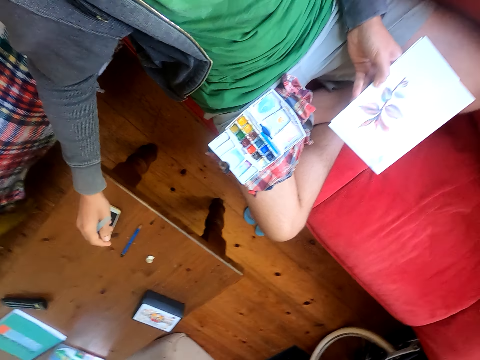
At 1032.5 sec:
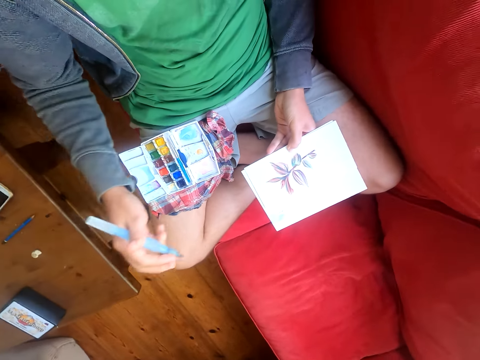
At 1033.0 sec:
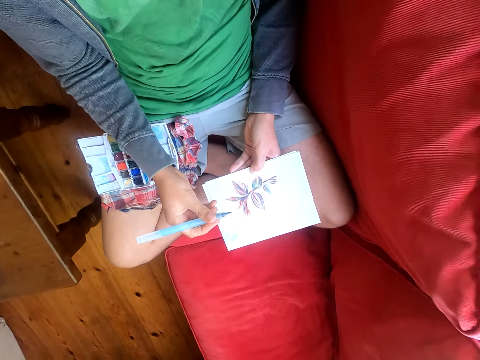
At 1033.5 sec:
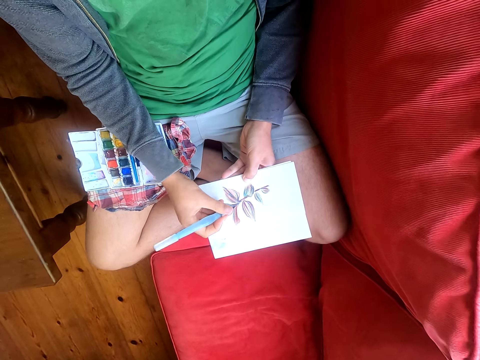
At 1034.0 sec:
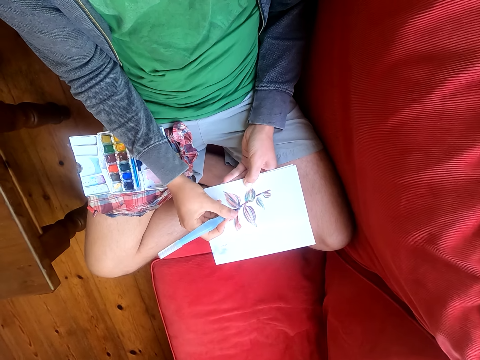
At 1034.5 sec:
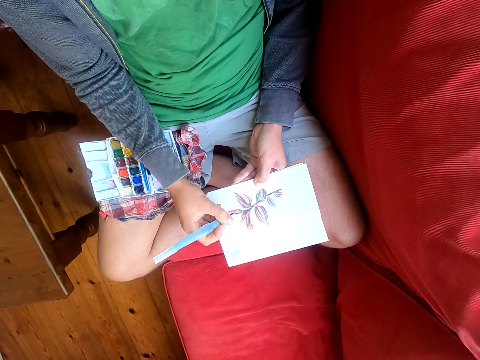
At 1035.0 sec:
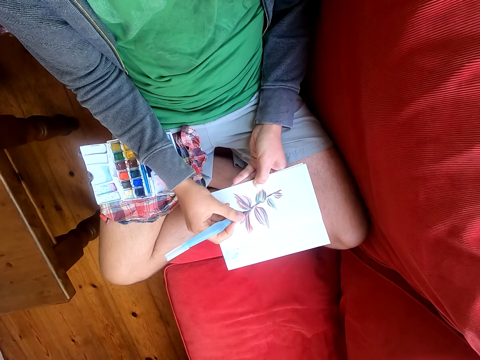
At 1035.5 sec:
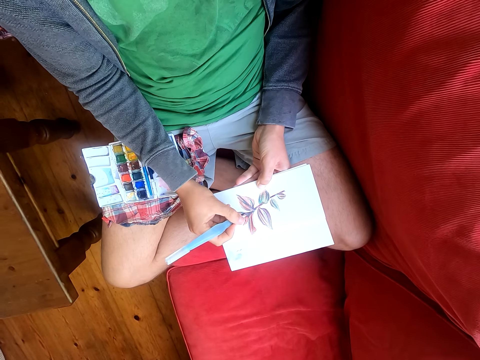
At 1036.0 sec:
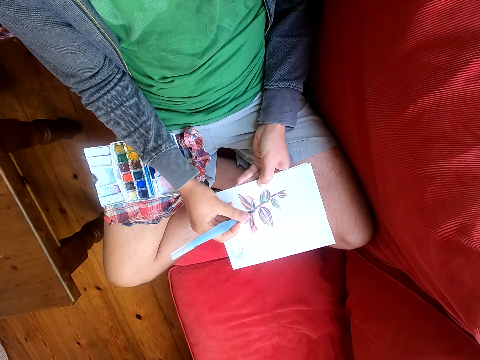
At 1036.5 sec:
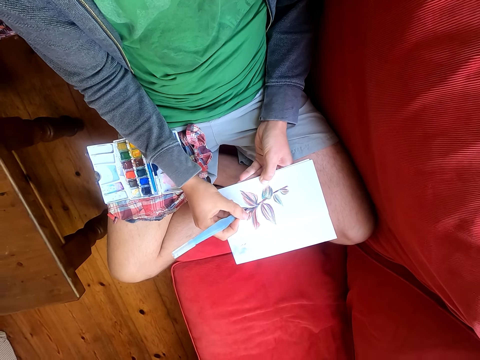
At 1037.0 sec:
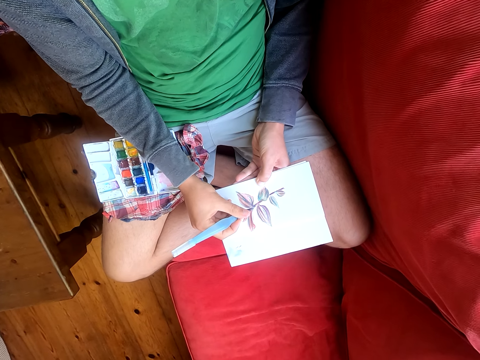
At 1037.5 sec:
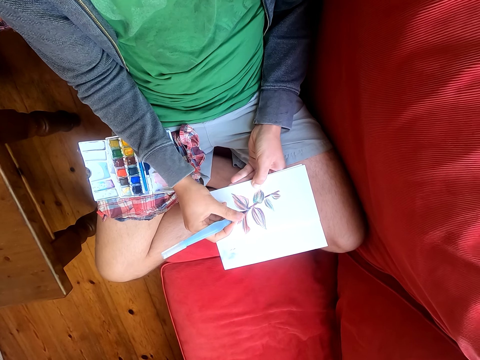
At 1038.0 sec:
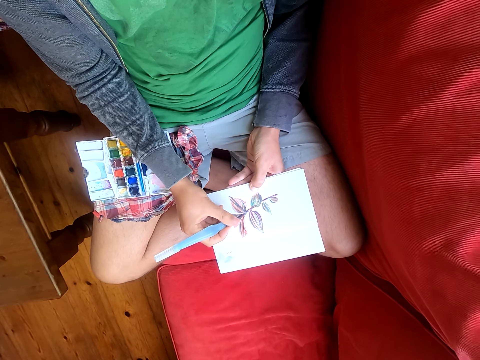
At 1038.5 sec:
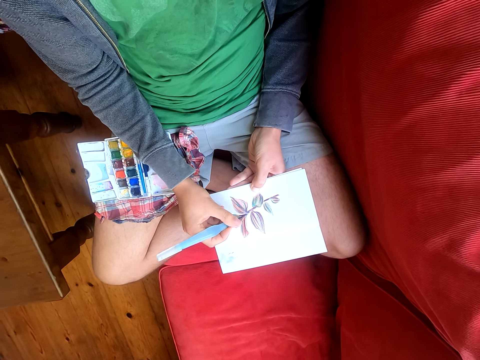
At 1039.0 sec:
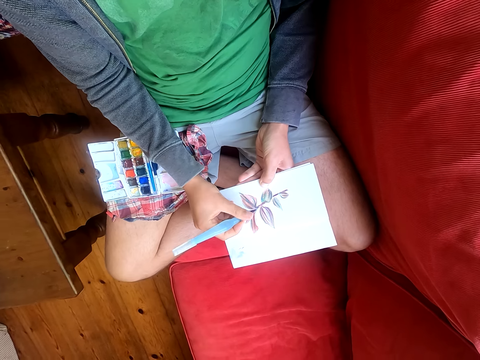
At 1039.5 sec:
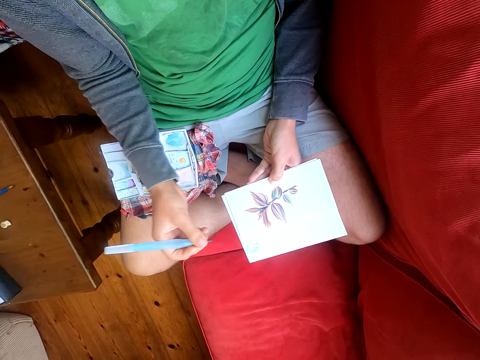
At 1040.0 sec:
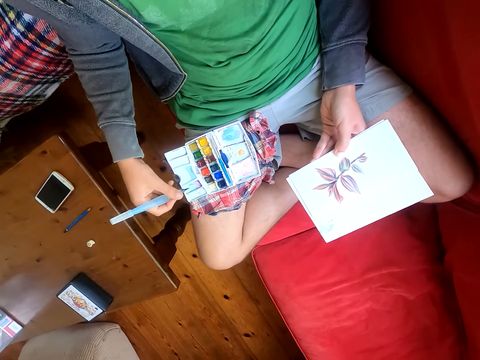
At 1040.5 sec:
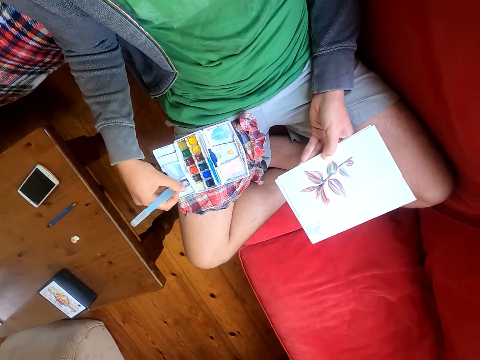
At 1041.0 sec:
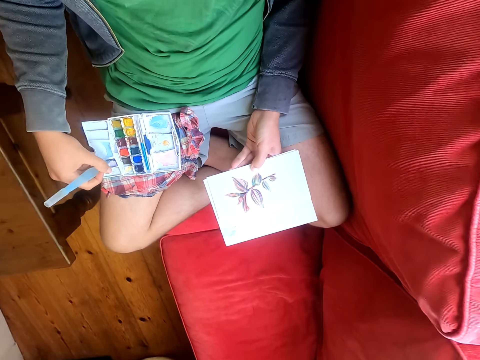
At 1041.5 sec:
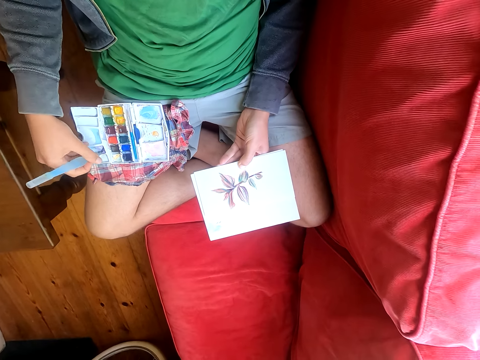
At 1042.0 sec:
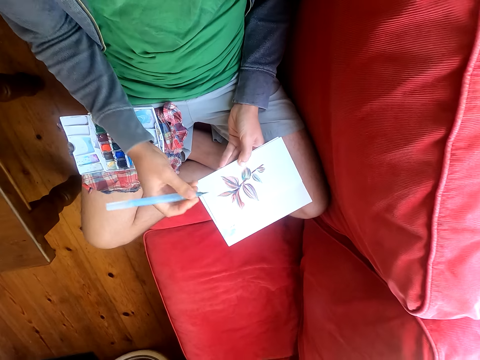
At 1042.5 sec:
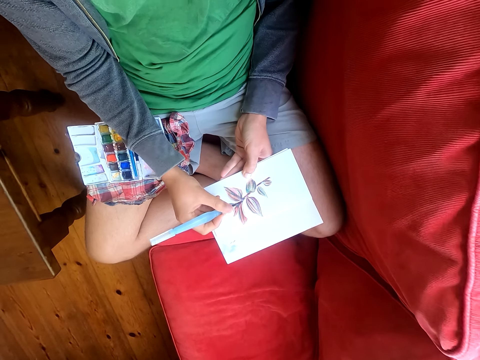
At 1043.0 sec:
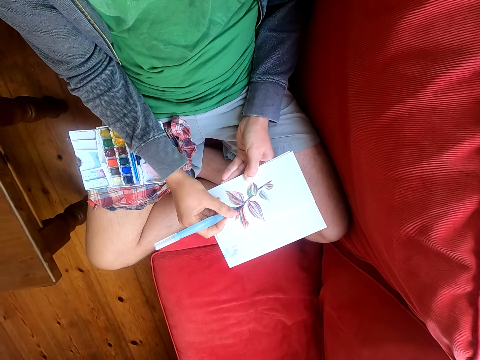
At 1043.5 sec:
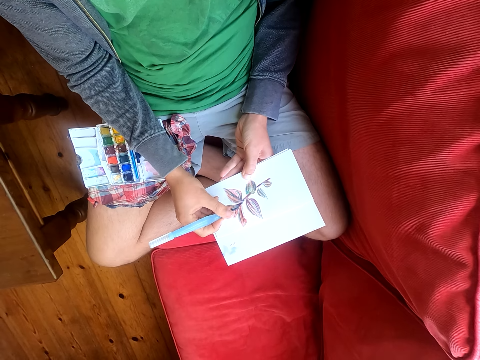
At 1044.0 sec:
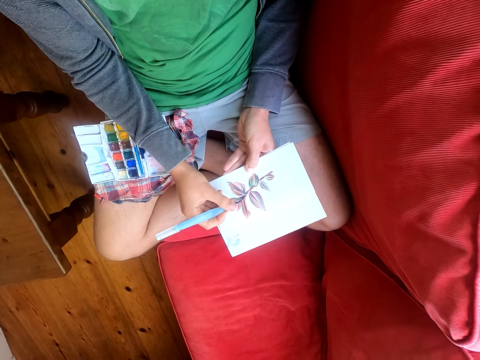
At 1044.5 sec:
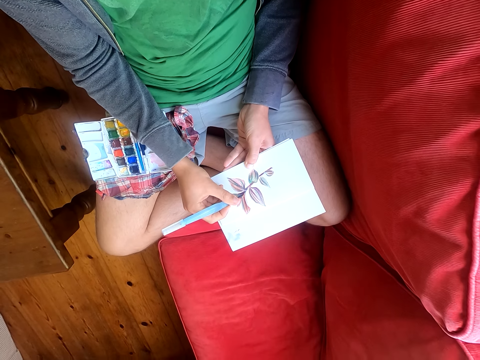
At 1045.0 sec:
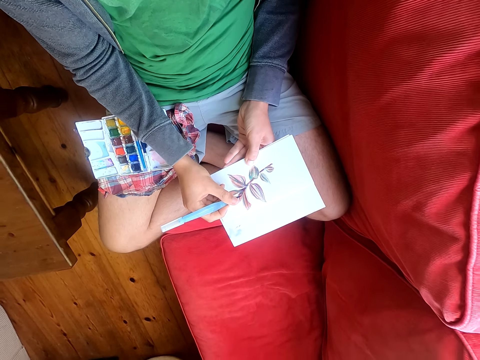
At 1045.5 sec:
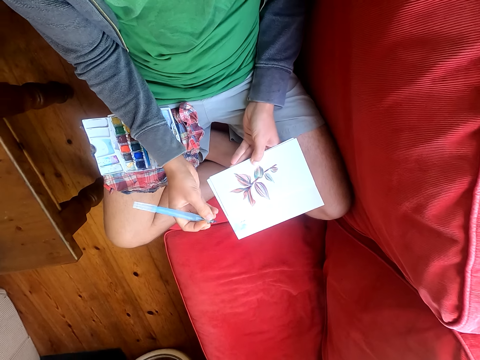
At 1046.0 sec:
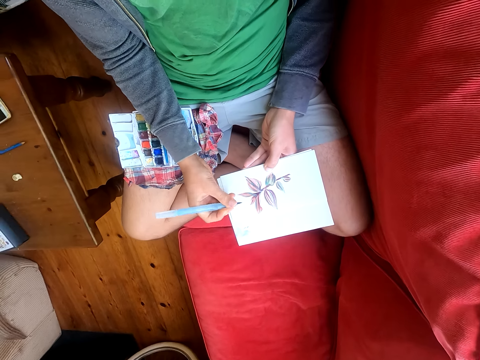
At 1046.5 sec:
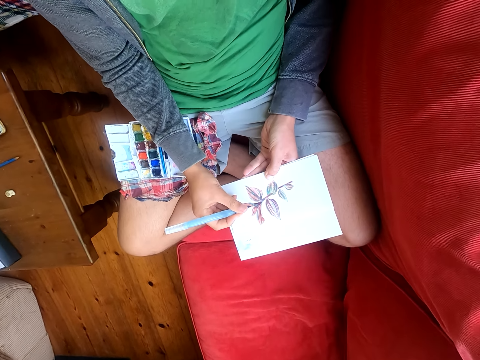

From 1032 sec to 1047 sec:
The camera wearer paints on the drawing on the piece of paper with a paint brush. They dip the paint brush in the paint. They rub the brush pen on the water color paint. They paint on the drawing on the piece of paper with the paint brush.

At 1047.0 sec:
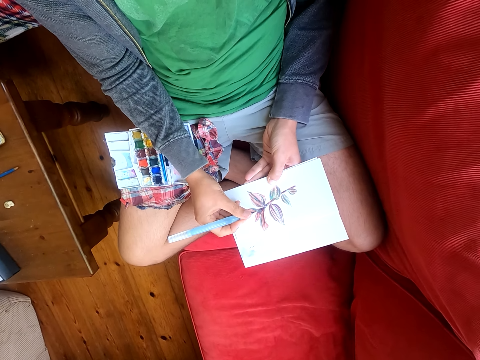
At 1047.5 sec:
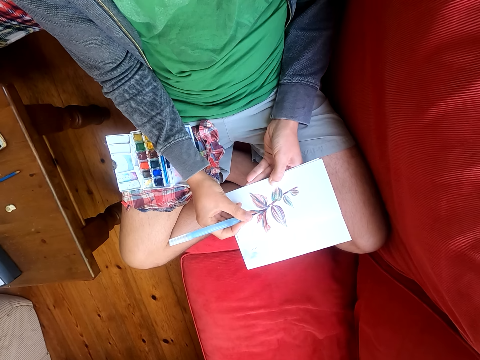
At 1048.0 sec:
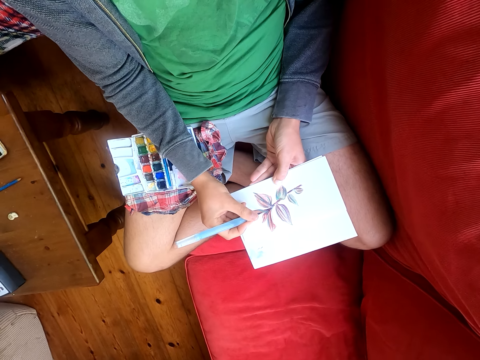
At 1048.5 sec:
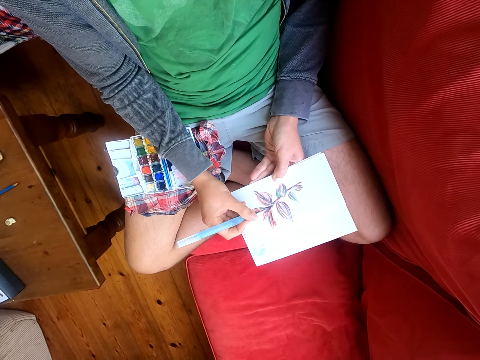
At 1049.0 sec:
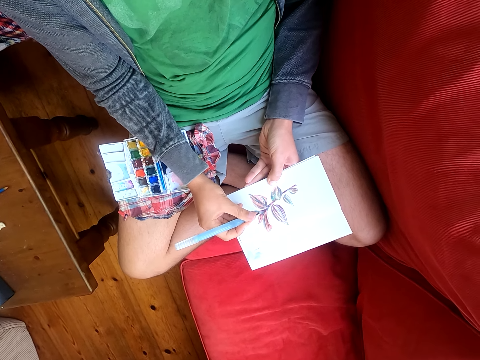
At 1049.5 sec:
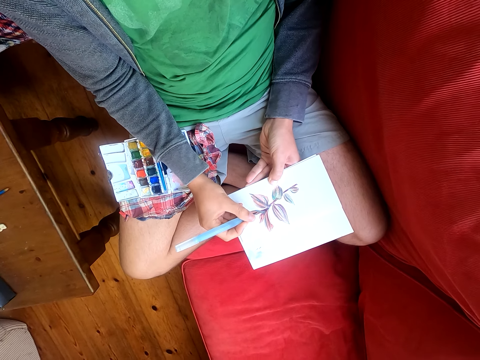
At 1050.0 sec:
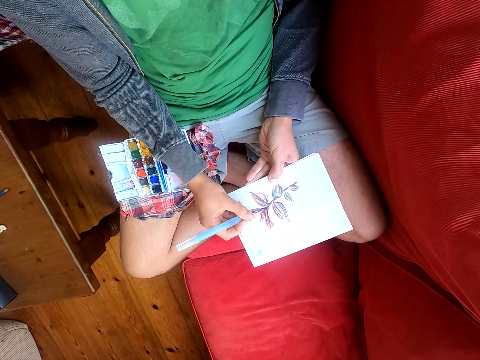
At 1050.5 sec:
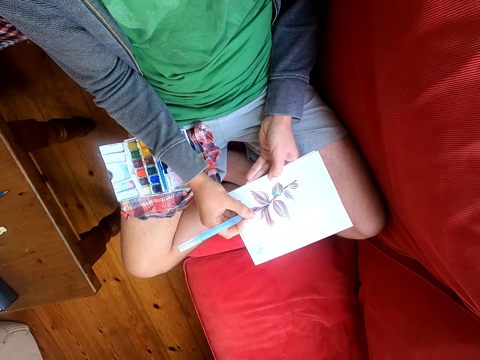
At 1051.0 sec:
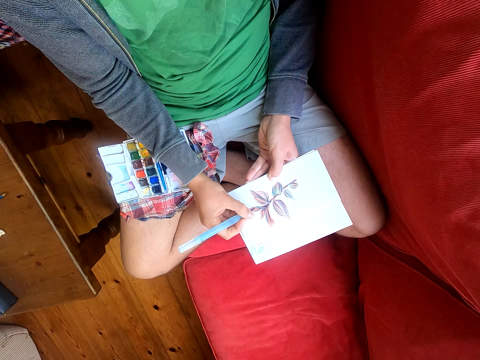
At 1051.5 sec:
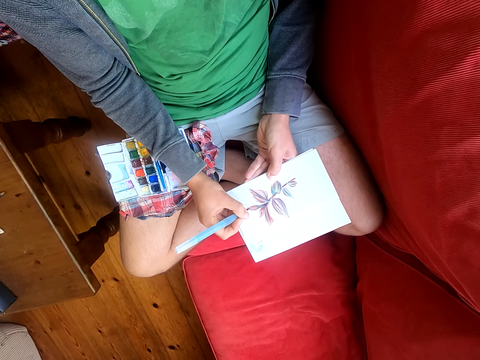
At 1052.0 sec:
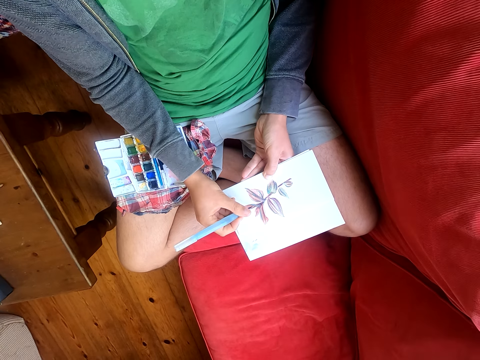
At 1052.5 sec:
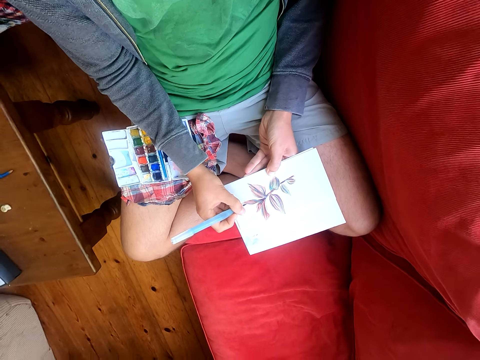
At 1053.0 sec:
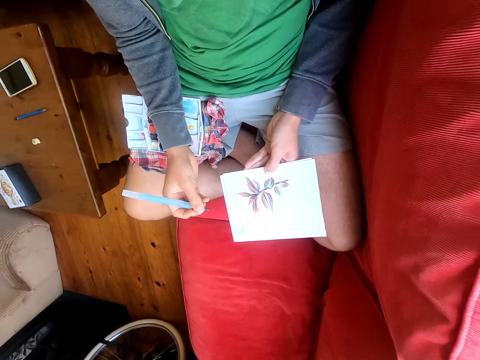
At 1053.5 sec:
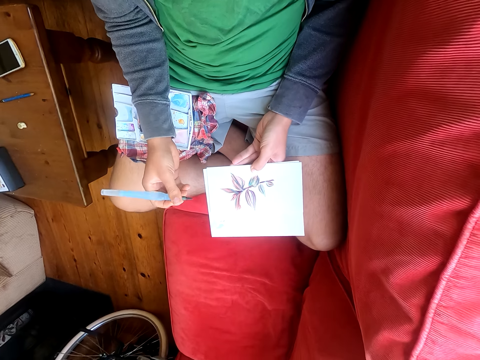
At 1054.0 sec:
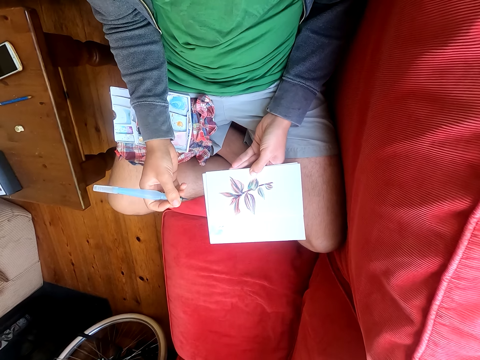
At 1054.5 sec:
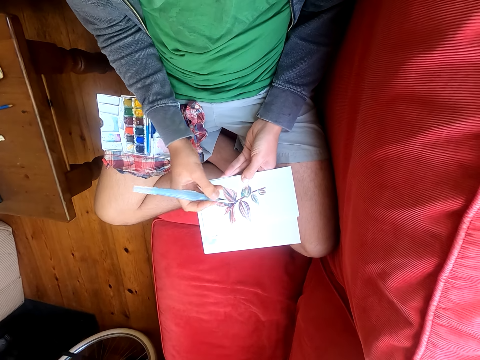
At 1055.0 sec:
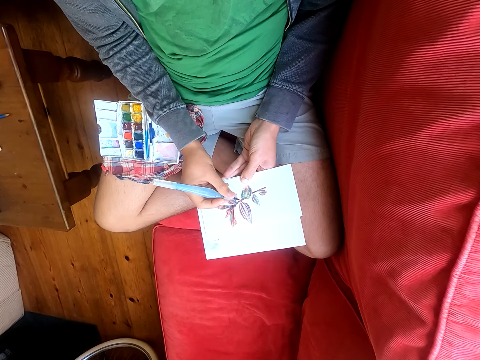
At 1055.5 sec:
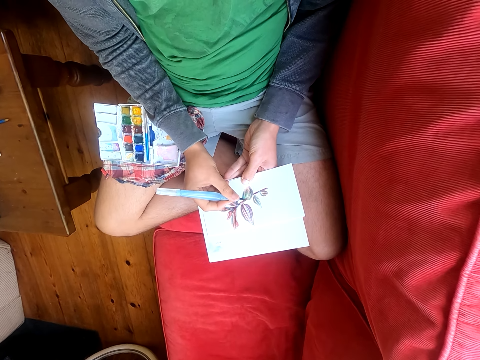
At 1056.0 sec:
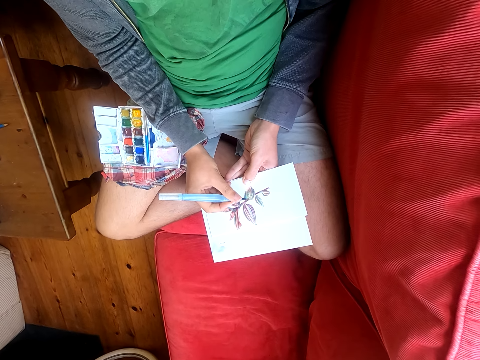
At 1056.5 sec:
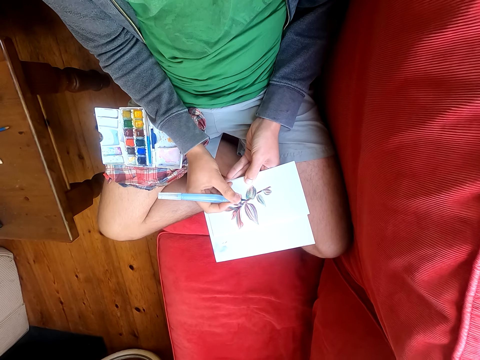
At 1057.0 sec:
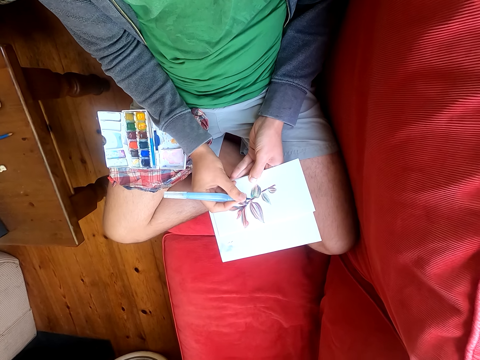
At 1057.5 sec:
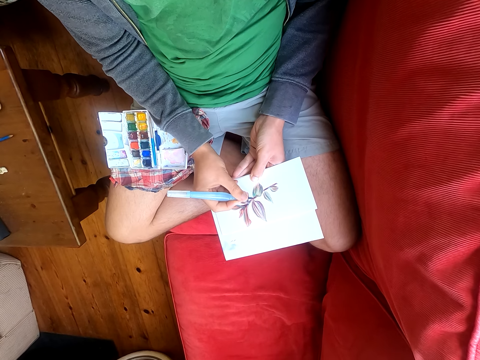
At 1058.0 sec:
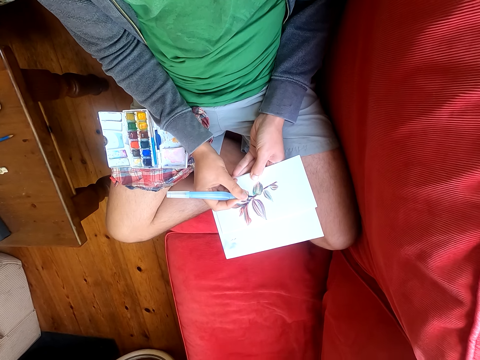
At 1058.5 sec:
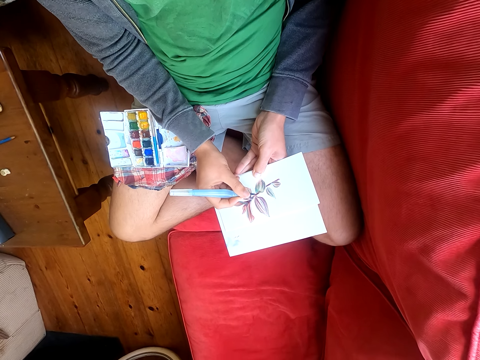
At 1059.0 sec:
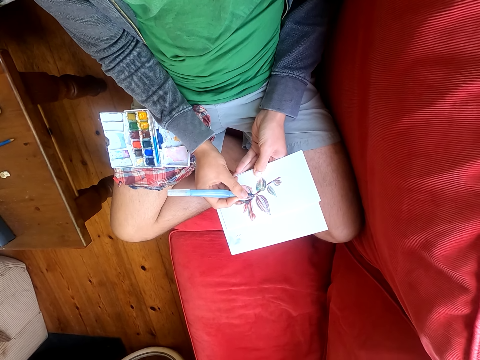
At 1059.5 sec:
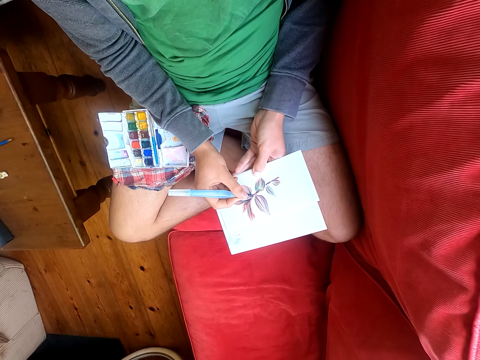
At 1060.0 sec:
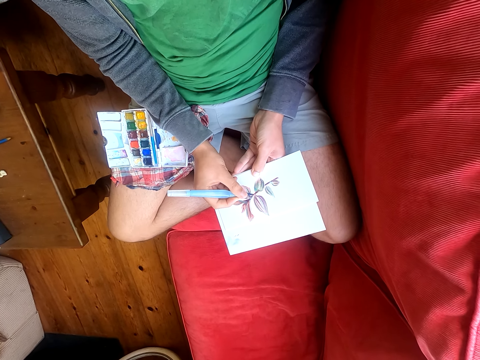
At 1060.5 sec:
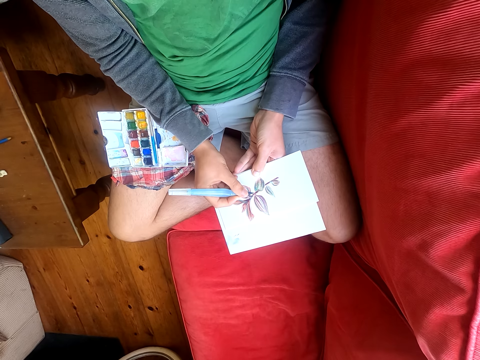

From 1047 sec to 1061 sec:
The camera wearer looks around. They paint a paper with a paint brush.
